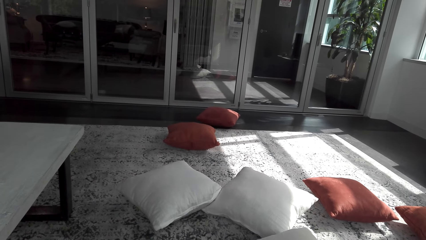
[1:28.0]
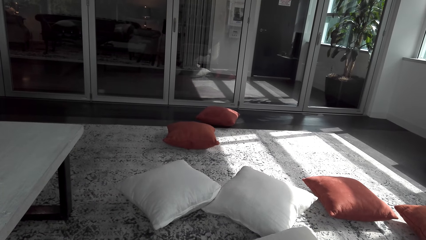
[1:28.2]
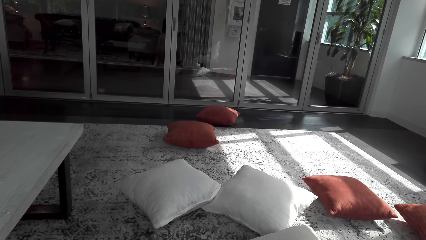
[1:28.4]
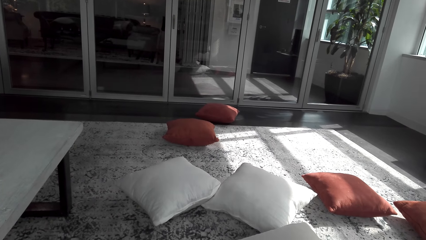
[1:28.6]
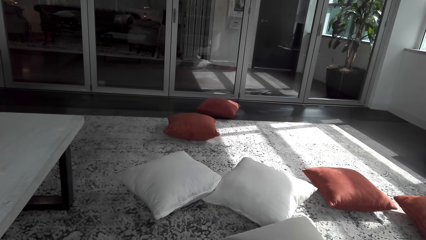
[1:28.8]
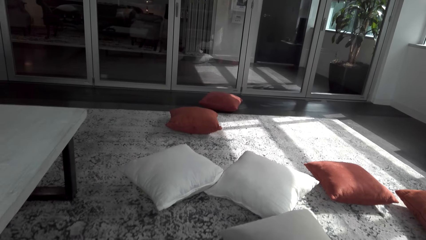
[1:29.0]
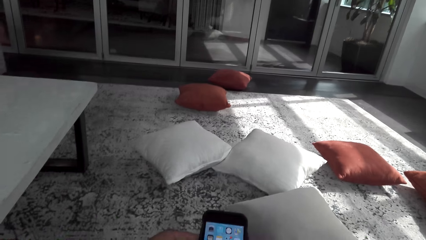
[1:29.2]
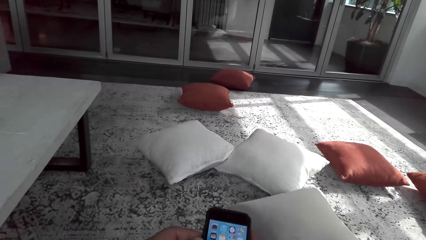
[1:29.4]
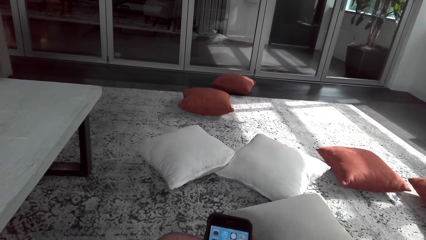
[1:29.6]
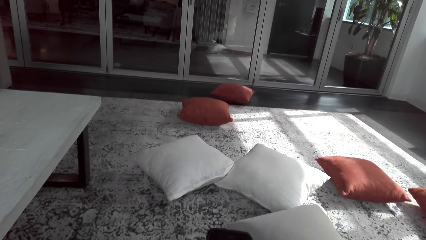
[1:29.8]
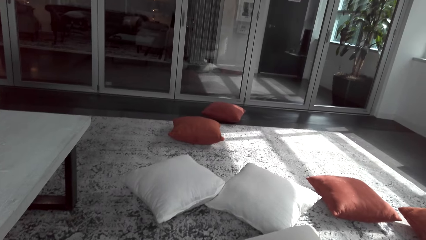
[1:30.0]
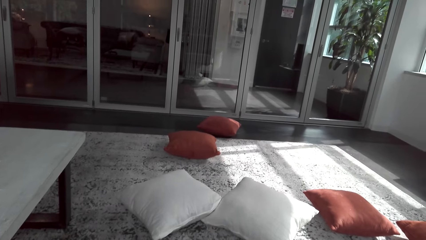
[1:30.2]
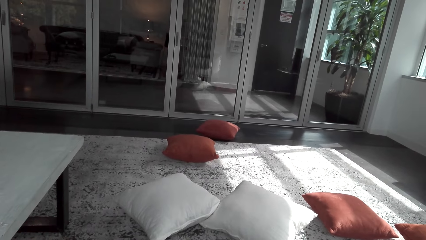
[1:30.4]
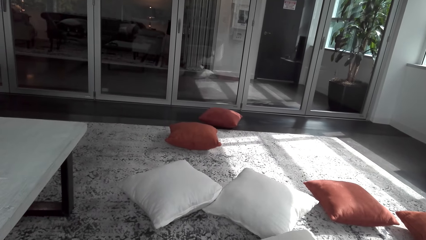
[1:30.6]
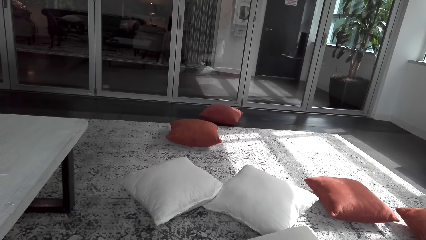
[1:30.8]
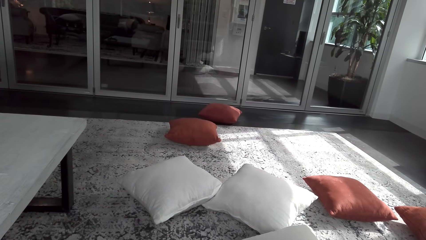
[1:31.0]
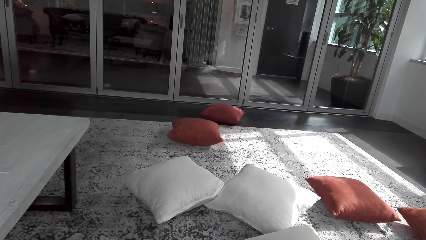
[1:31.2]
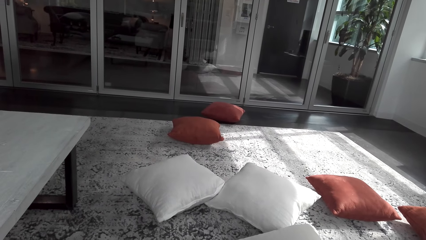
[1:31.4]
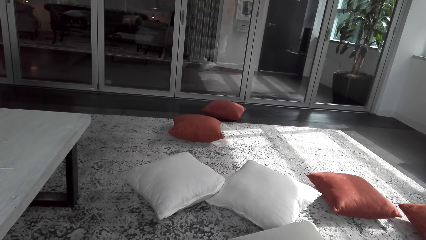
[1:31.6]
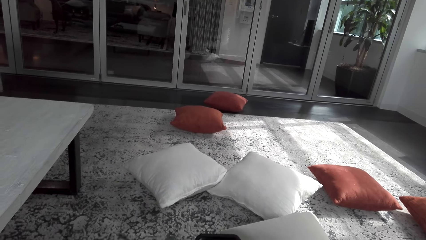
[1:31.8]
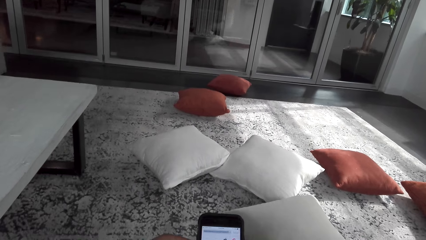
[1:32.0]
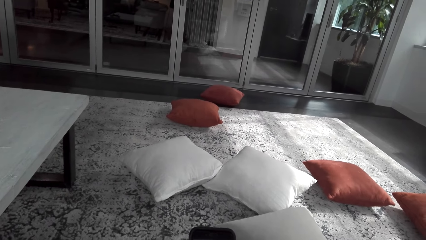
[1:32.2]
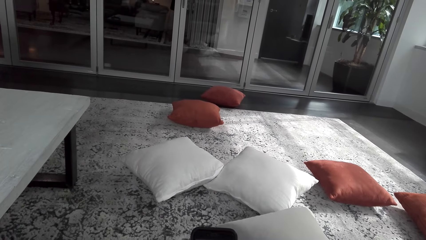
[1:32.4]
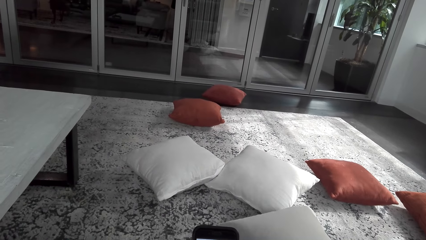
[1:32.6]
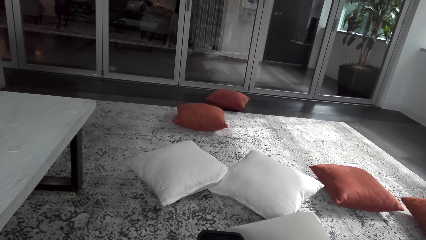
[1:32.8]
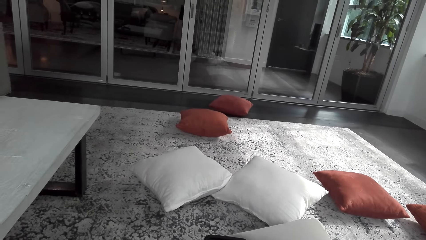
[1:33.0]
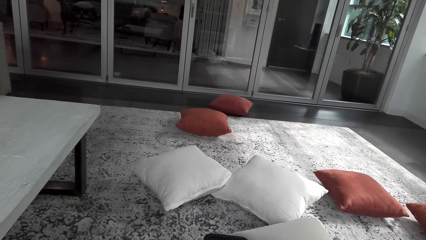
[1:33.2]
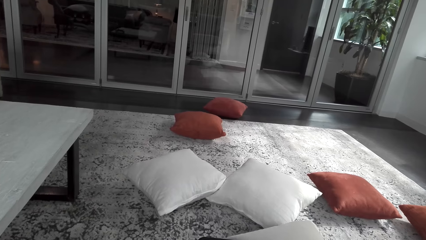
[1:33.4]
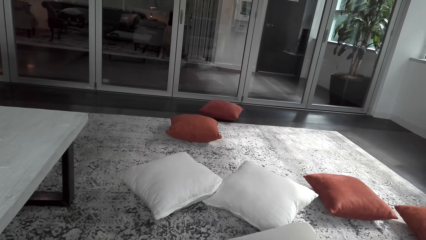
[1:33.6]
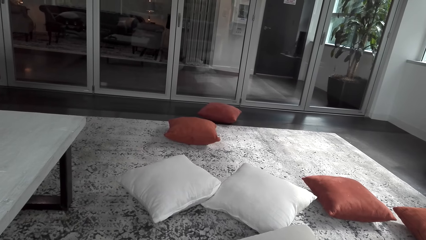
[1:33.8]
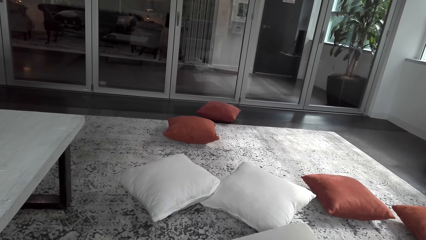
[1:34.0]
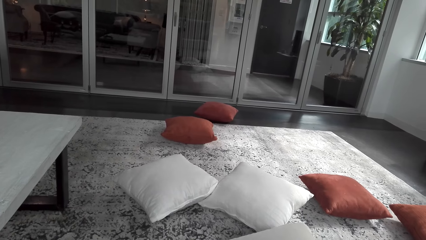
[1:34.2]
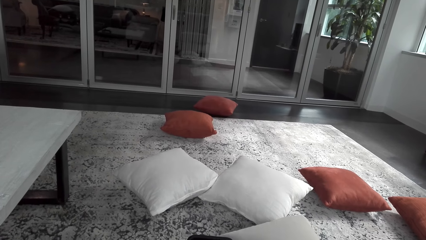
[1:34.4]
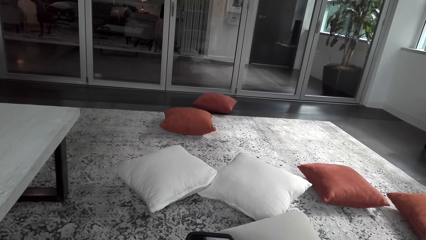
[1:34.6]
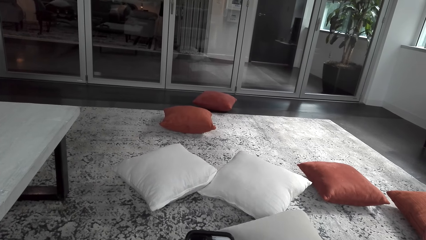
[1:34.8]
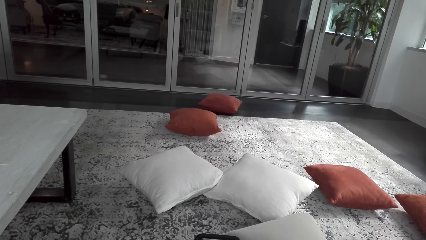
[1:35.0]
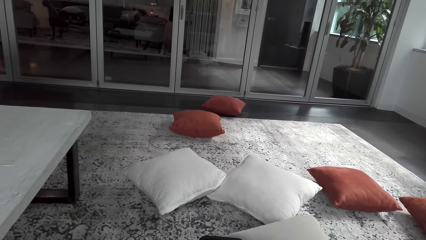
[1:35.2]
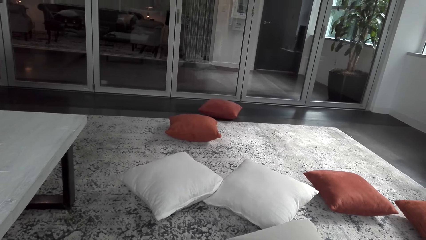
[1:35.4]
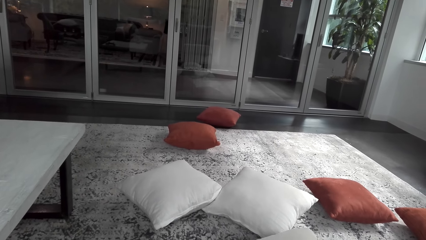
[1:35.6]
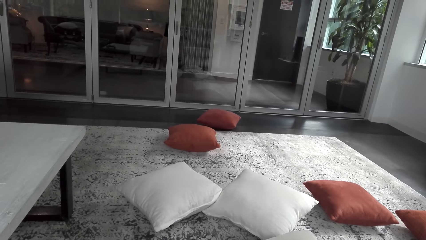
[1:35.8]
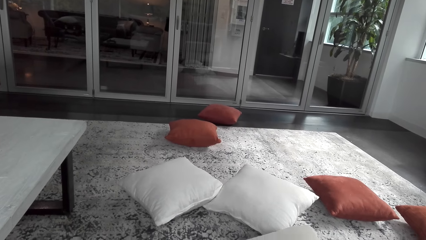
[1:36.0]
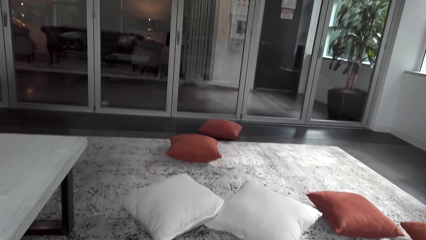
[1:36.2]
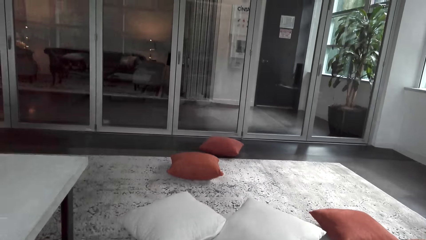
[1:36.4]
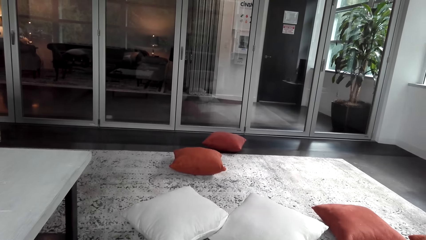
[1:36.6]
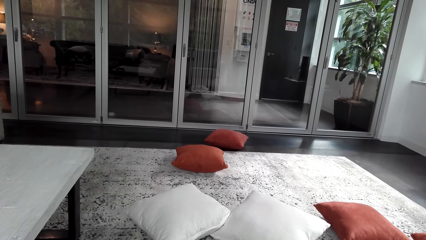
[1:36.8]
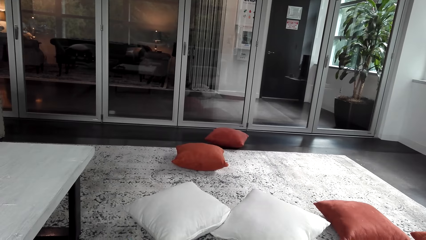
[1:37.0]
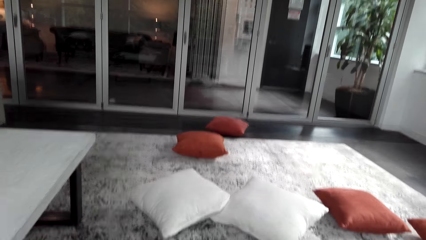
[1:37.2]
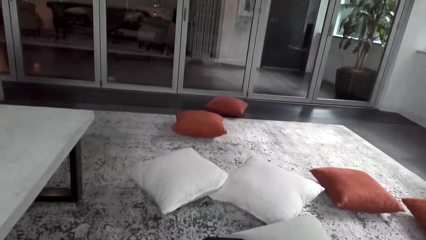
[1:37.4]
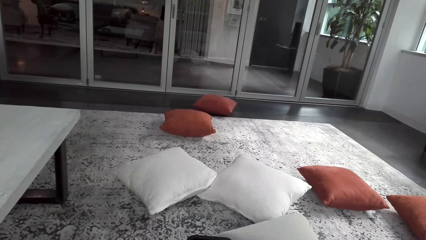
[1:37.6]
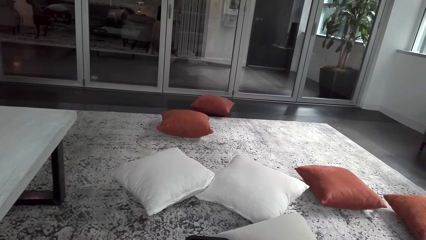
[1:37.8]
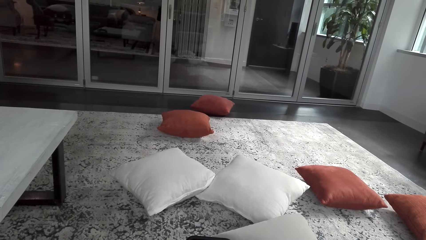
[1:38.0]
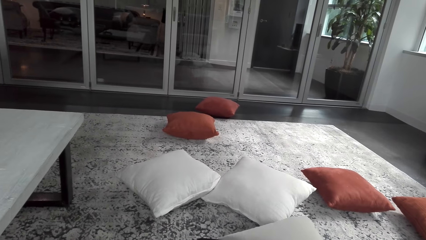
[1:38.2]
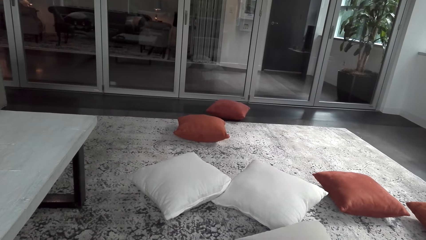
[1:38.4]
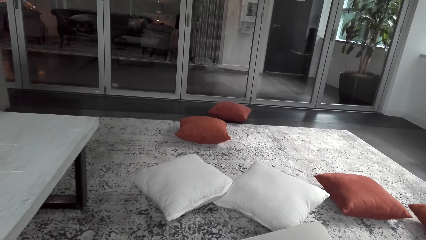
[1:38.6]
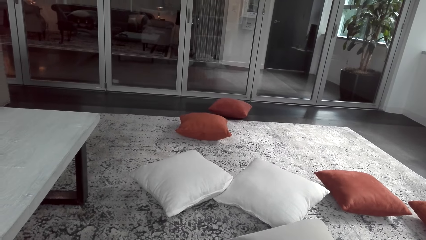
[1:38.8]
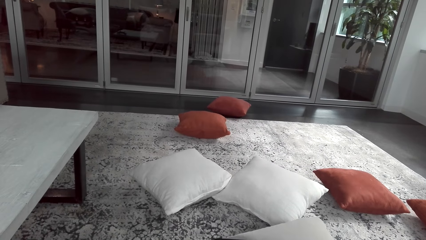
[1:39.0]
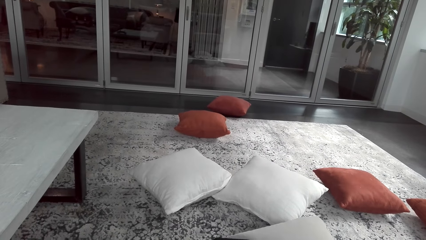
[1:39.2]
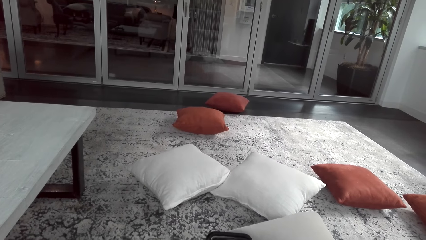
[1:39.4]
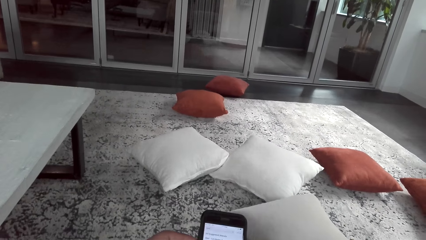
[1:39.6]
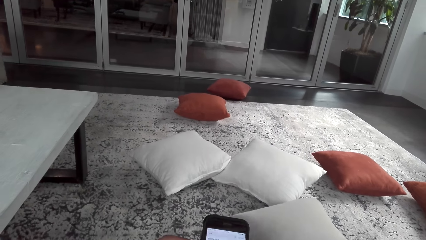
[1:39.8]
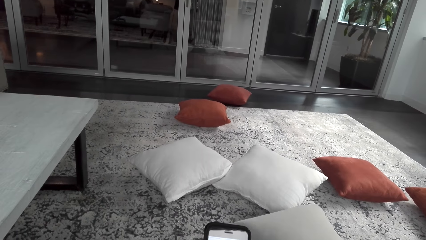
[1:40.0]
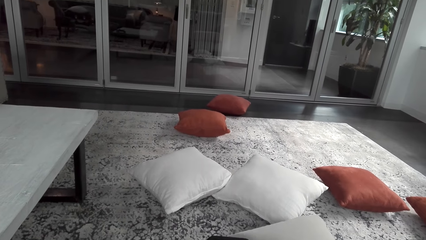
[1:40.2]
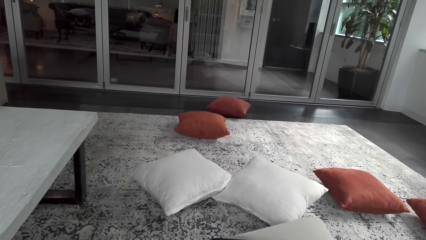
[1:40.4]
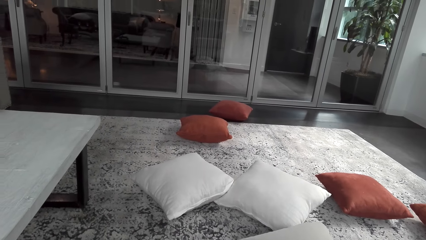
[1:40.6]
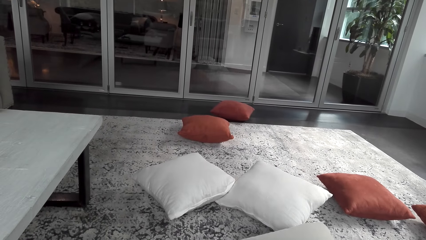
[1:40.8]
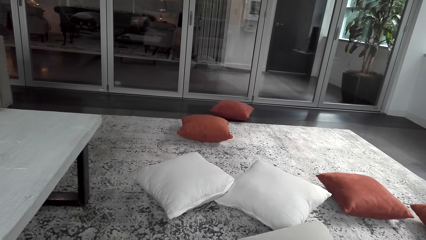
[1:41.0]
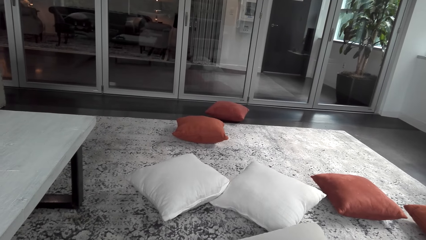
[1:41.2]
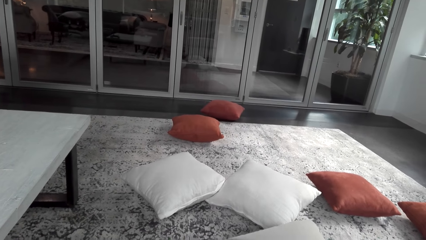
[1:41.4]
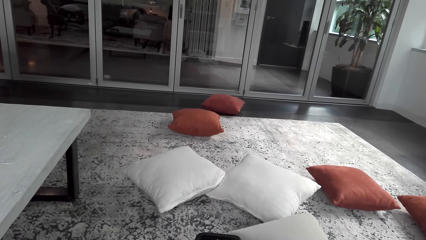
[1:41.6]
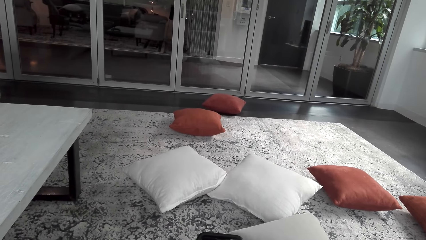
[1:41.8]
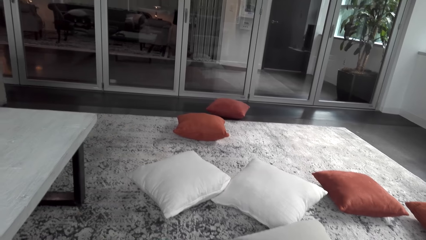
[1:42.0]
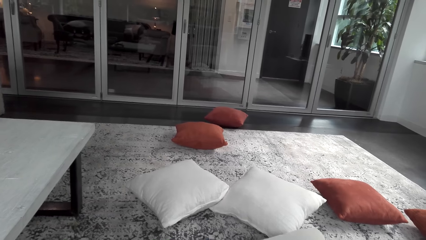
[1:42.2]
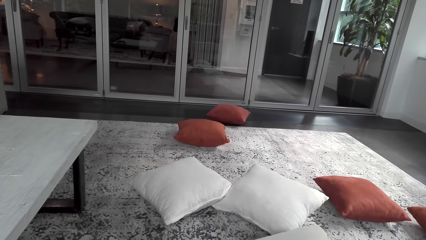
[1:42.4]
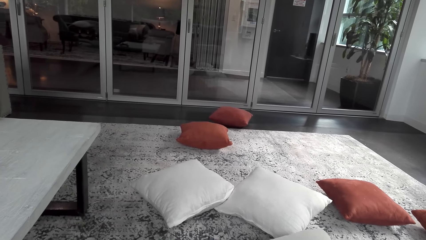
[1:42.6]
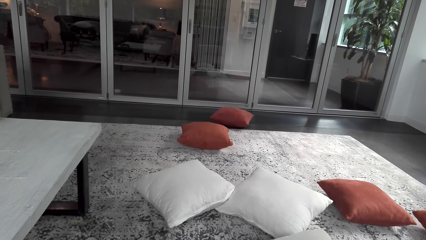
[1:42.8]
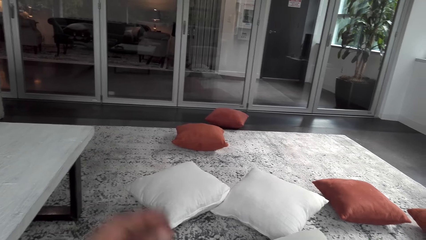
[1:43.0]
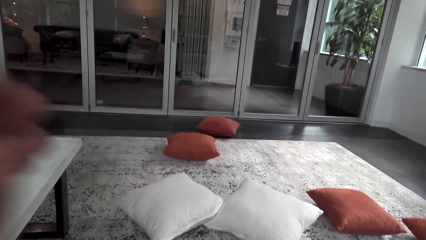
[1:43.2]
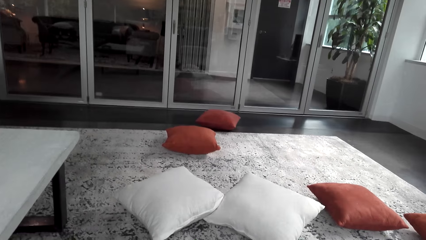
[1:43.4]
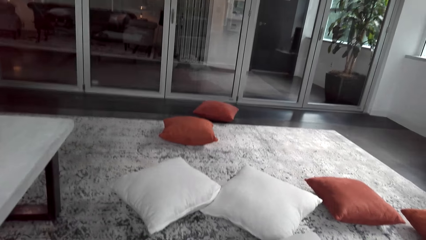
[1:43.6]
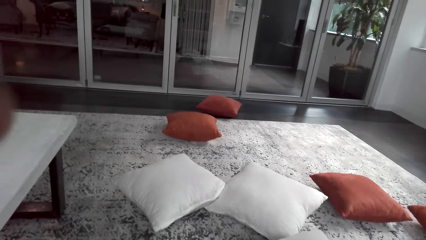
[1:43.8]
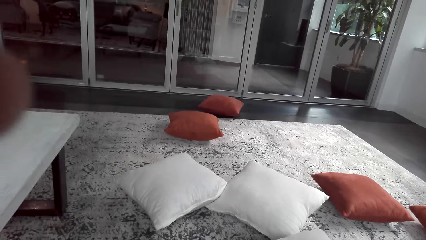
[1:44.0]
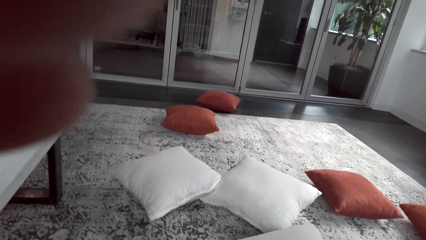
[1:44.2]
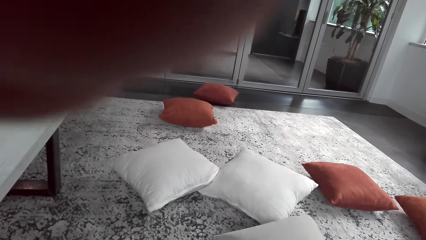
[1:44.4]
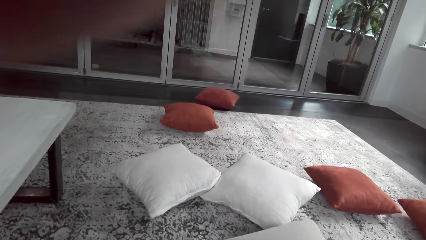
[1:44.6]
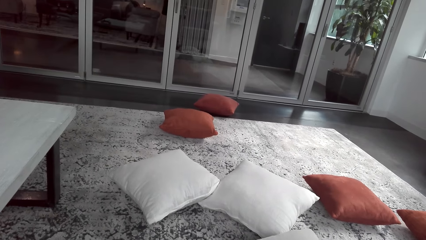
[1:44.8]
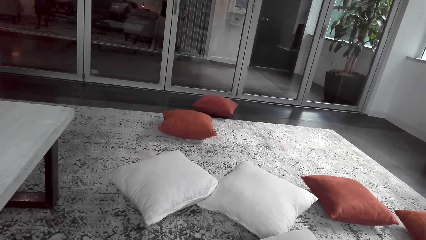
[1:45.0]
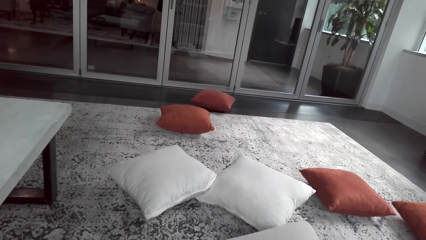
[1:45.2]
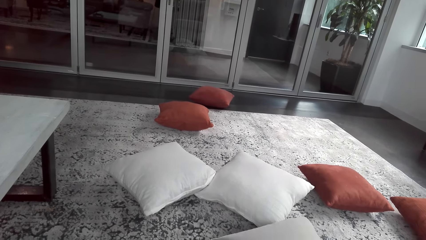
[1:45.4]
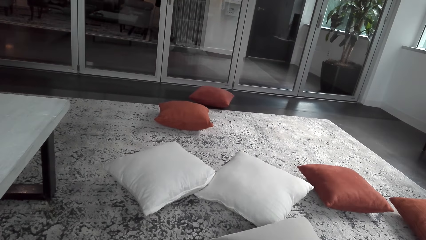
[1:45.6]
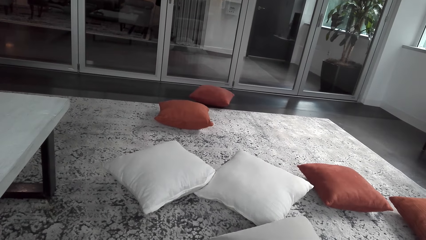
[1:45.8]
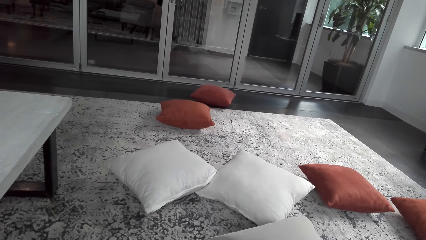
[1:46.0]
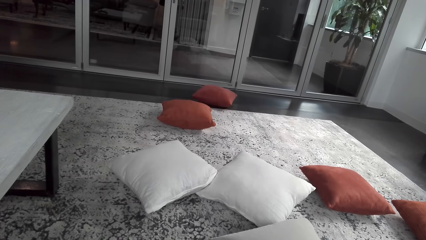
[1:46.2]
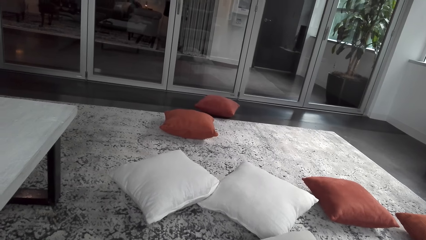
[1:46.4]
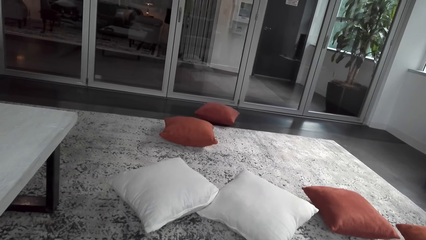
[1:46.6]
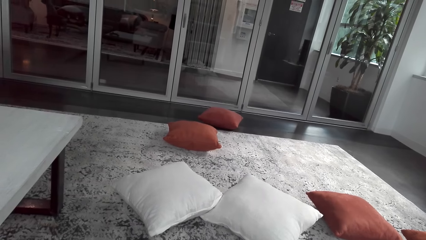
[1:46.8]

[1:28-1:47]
The camera wearer holds a phone. He looks around the room. He holds the phone. He looks around the room. He operates the phone. He lifts his hand. He holds the camera.
